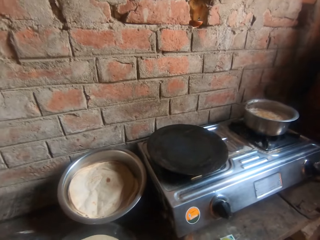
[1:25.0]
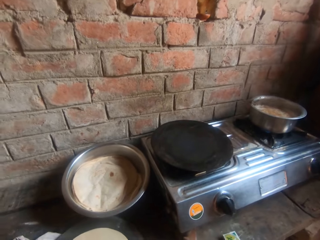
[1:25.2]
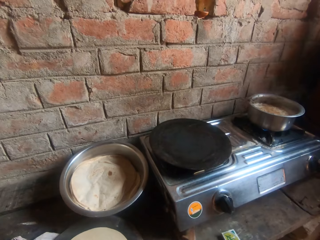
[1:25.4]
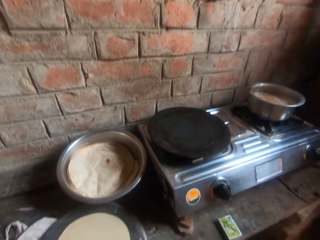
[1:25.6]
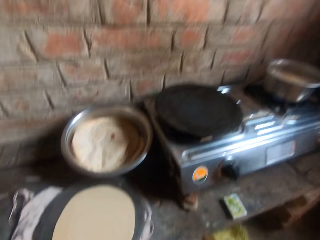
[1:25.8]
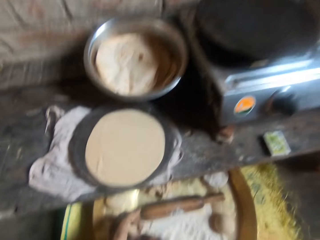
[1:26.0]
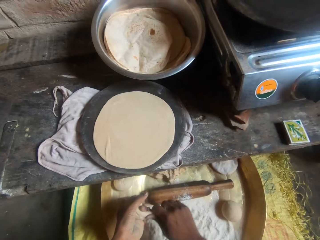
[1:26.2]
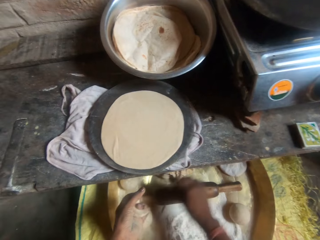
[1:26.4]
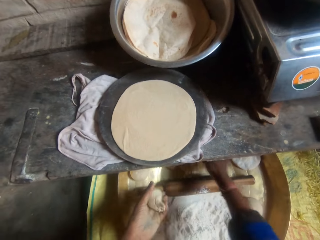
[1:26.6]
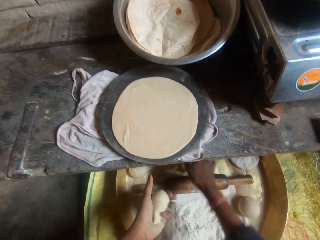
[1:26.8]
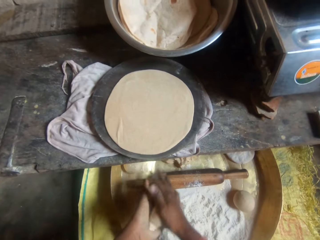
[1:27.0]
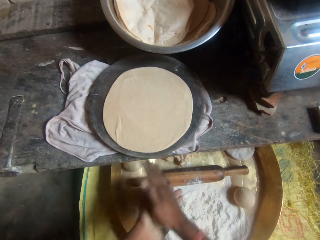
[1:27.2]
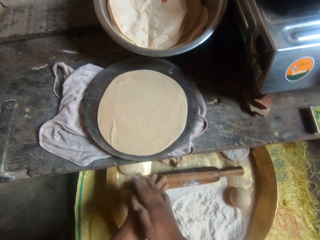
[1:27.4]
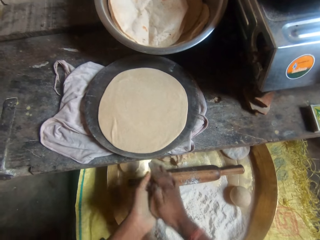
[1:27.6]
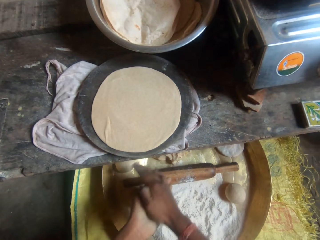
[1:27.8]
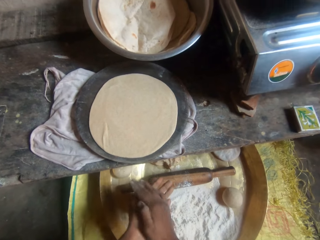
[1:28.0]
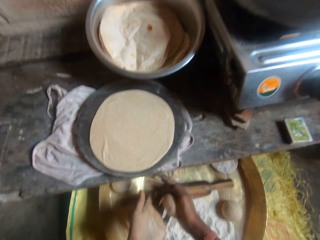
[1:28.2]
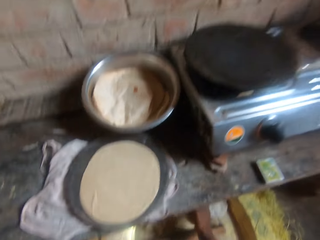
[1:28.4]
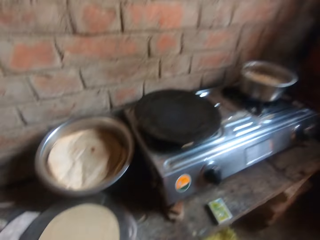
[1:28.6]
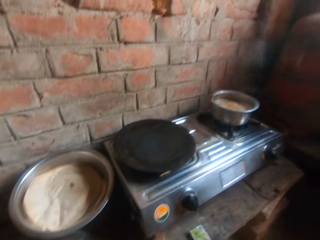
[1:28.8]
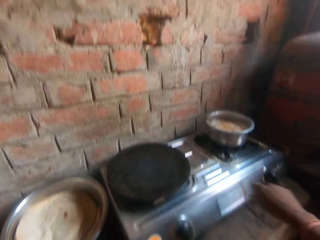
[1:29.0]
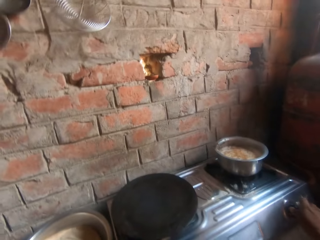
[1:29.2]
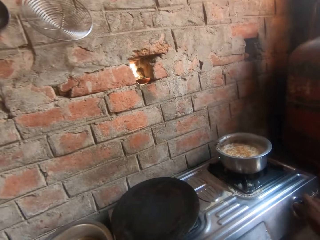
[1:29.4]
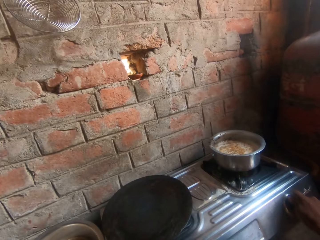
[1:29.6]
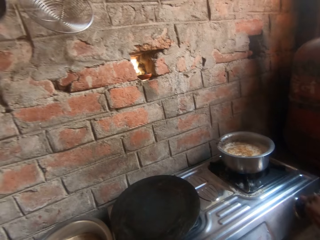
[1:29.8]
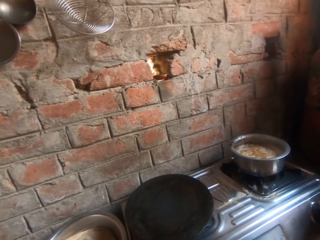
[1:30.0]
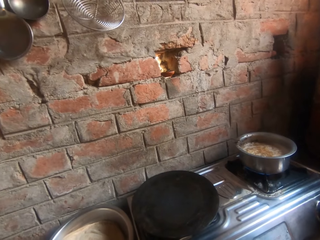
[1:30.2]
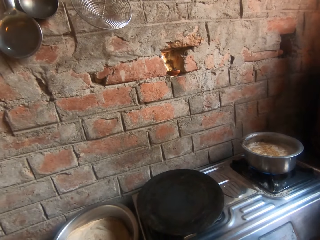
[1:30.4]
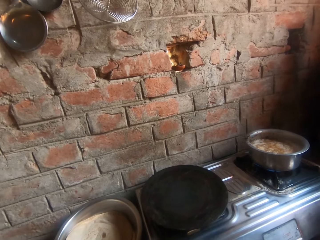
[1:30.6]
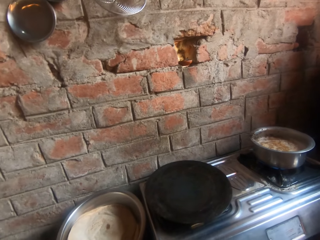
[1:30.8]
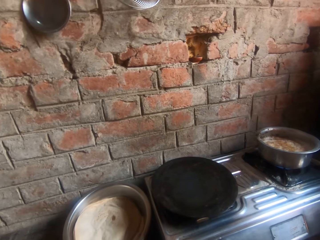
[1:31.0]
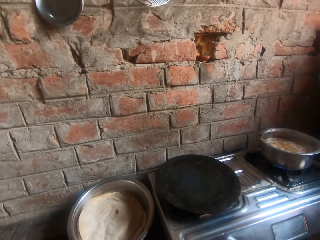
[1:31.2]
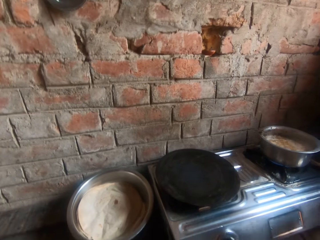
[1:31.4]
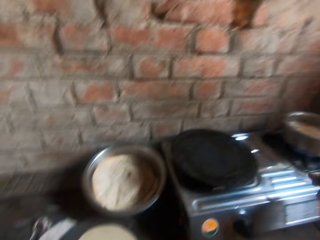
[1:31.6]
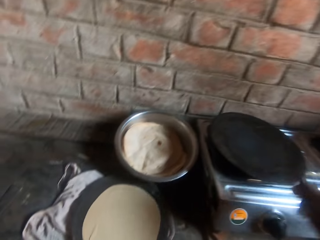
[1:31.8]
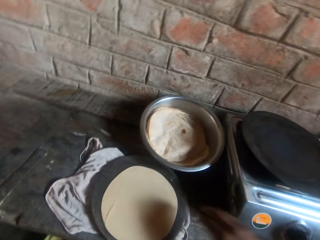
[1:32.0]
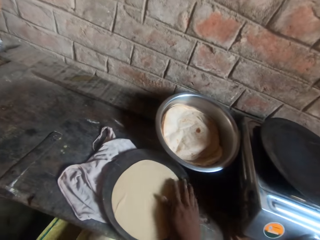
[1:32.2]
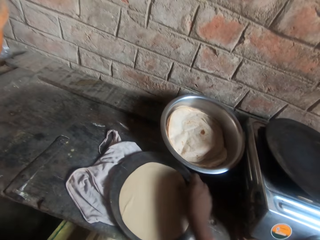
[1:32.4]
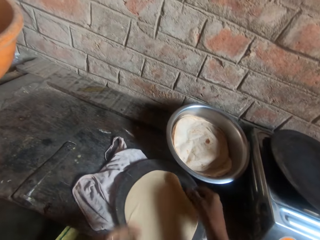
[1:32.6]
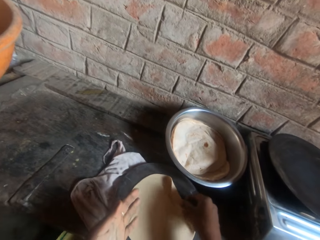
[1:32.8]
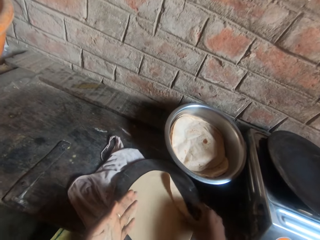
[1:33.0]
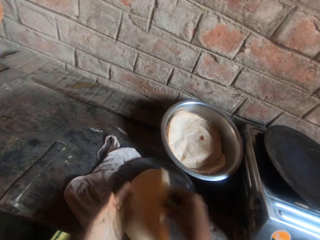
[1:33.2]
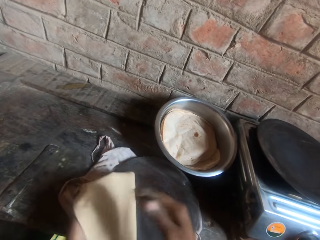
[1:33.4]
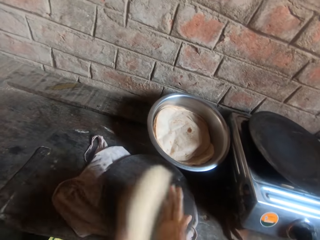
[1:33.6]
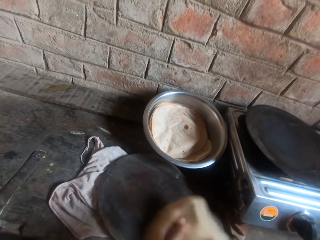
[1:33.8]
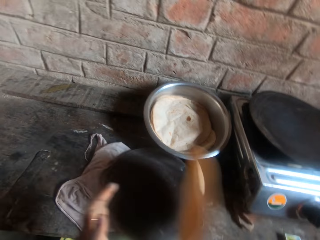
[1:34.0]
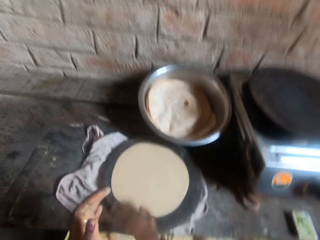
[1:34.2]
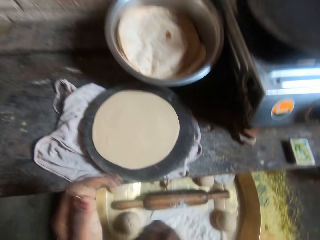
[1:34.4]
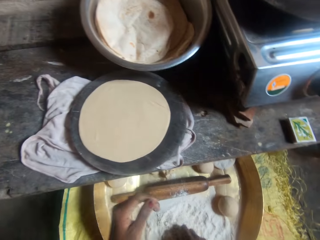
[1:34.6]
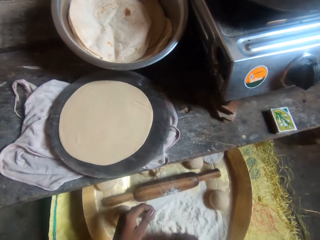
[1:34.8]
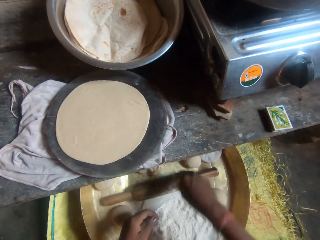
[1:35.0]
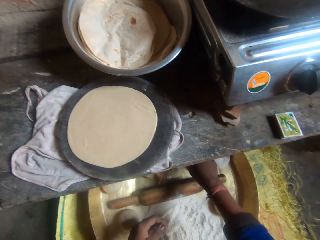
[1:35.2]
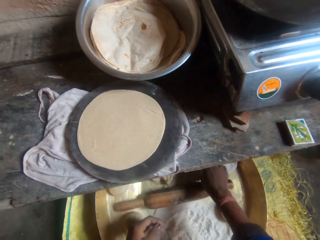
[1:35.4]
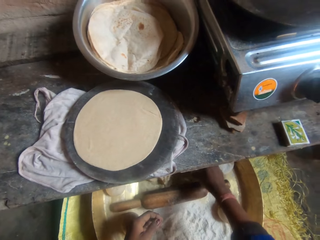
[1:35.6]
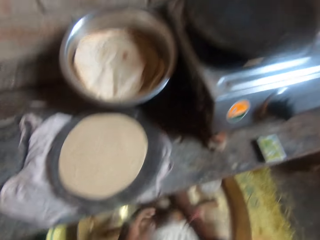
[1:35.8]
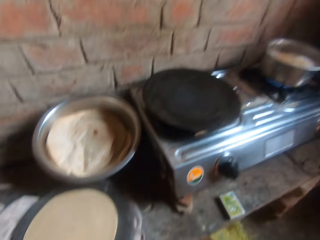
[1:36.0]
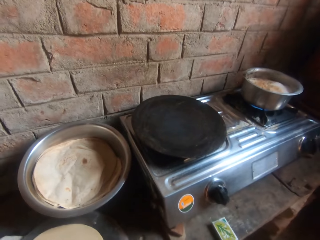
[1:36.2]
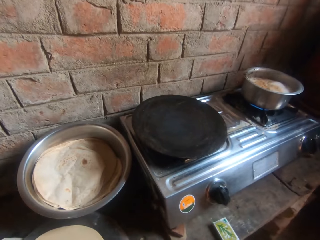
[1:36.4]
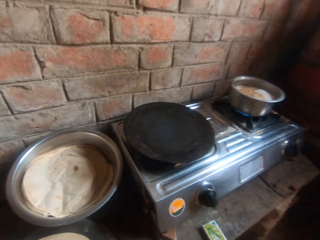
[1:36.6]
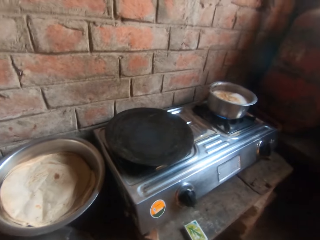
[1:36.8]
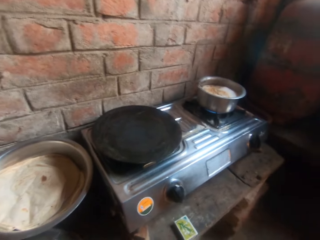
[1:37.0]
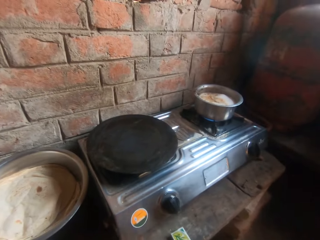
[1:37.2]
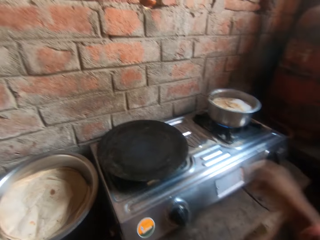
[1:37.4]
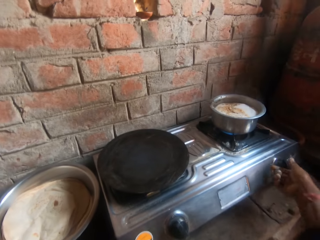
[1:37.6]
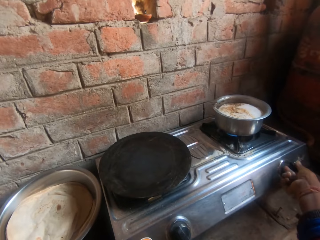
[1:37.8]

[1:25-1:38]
The camera wearer talks to a woman. She cuts the excess dough with her hand. She places the dough on the bigger piece of dough. She moves her hand towards her. She rolls the dough with both her hands. She moves her hand forward. She places the dough on the tray. She talks to the woman. She moves her hand forward. She turns the knob on the gas cooker. She stares at the flat pan. She talks to the woman. She picks up the flat bread. She moves the dough around her hands. She places the dough on the rolling board. She lowers her hands. She picks up the dough. The woman talks to the camera wearer. The camera wearer stares at the flat pan.

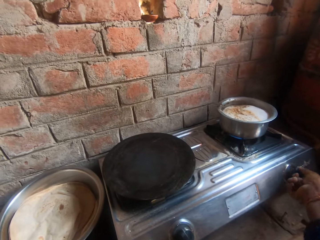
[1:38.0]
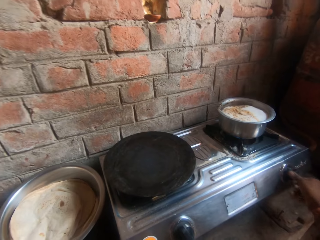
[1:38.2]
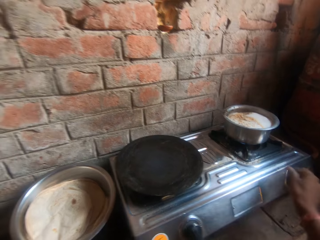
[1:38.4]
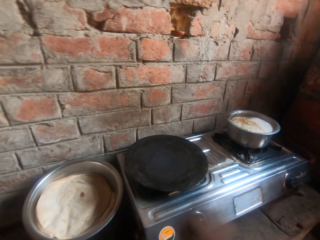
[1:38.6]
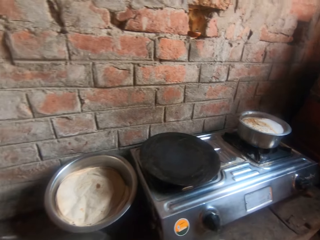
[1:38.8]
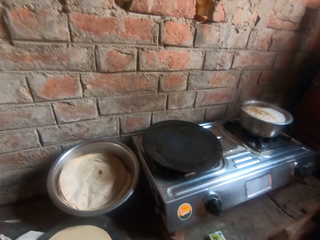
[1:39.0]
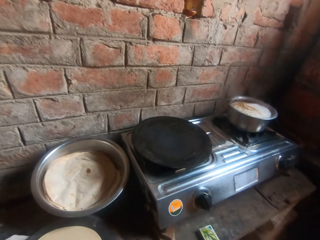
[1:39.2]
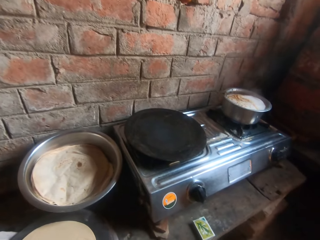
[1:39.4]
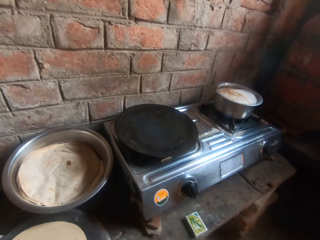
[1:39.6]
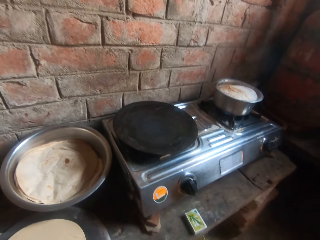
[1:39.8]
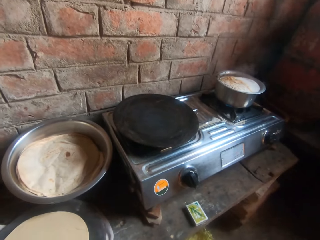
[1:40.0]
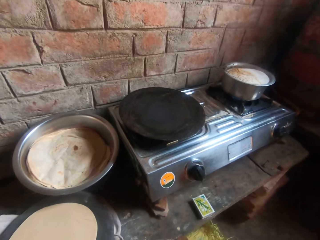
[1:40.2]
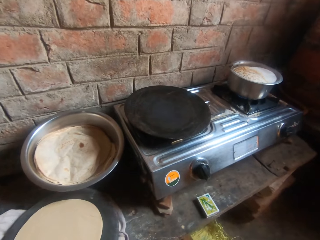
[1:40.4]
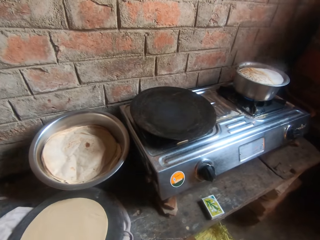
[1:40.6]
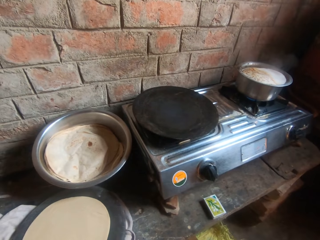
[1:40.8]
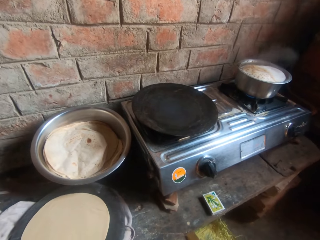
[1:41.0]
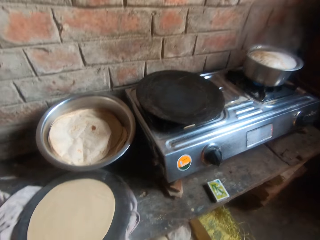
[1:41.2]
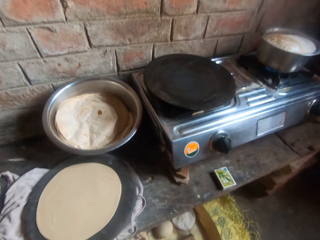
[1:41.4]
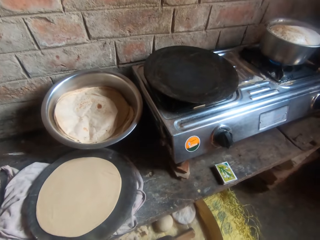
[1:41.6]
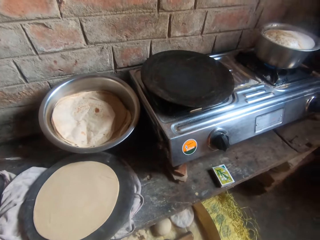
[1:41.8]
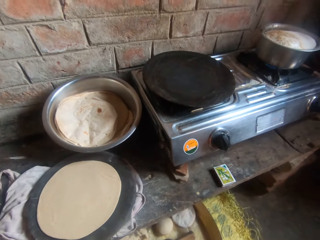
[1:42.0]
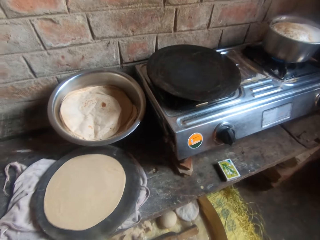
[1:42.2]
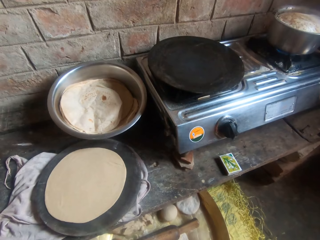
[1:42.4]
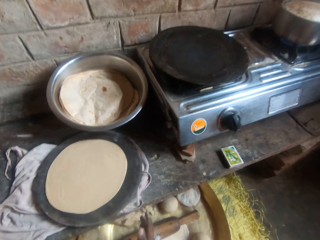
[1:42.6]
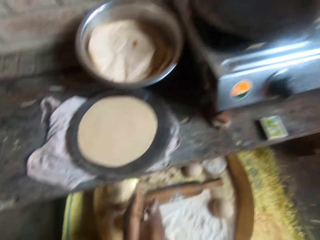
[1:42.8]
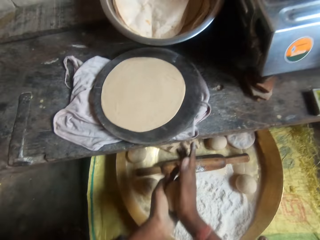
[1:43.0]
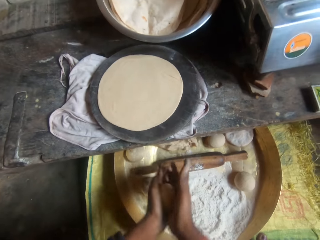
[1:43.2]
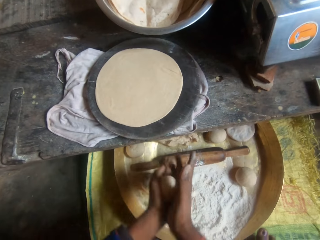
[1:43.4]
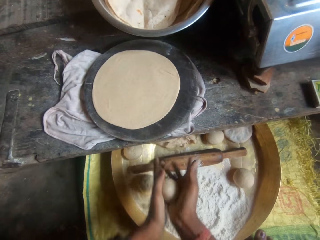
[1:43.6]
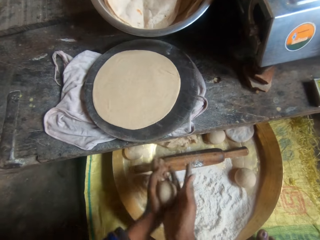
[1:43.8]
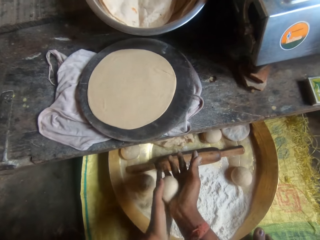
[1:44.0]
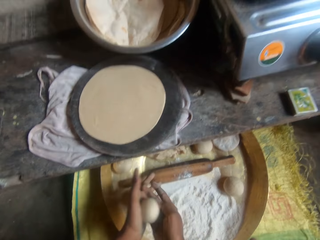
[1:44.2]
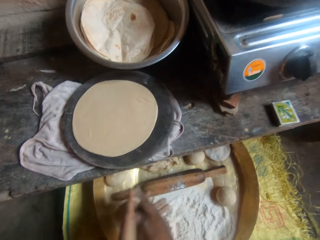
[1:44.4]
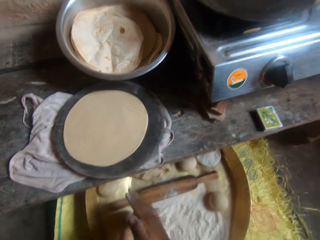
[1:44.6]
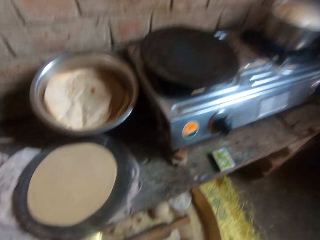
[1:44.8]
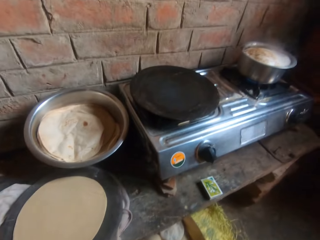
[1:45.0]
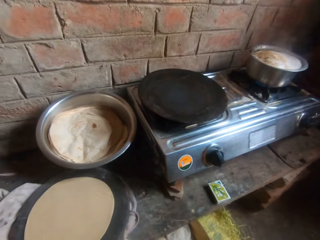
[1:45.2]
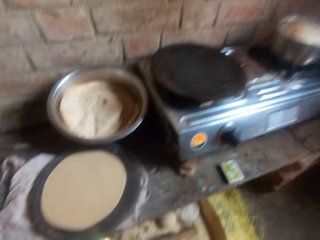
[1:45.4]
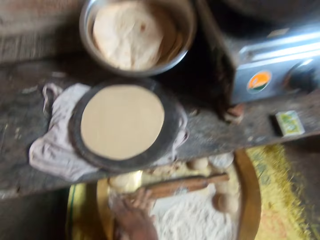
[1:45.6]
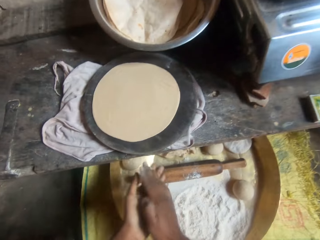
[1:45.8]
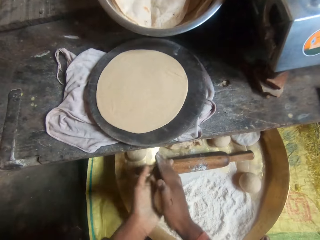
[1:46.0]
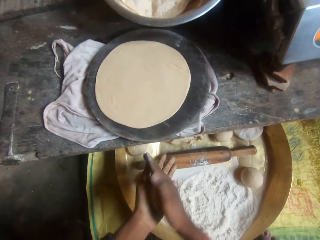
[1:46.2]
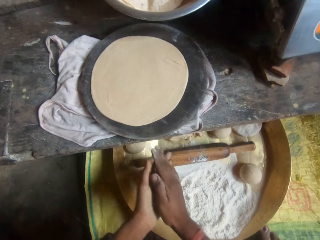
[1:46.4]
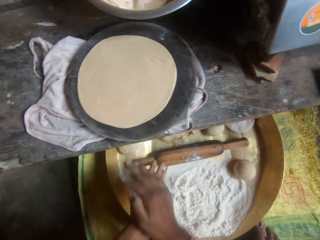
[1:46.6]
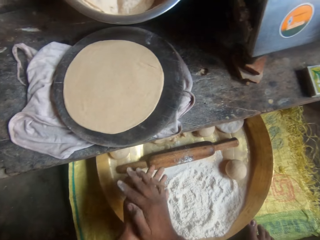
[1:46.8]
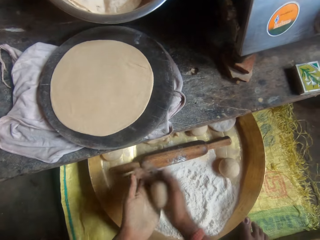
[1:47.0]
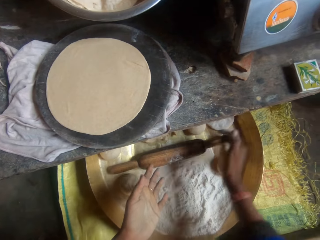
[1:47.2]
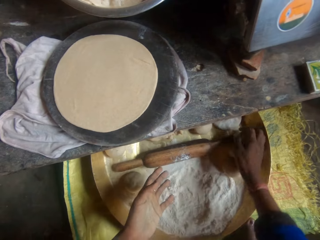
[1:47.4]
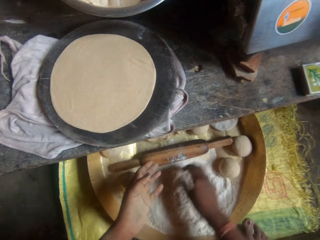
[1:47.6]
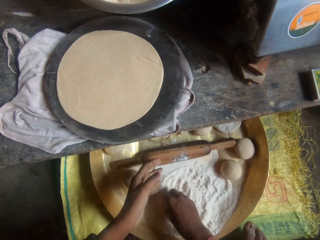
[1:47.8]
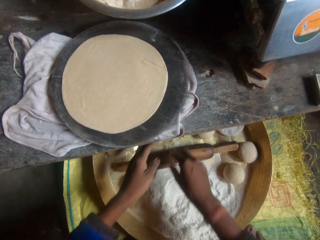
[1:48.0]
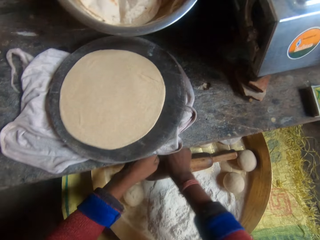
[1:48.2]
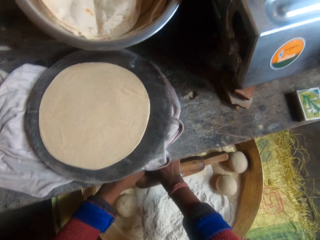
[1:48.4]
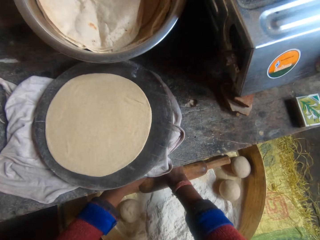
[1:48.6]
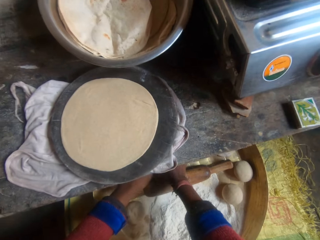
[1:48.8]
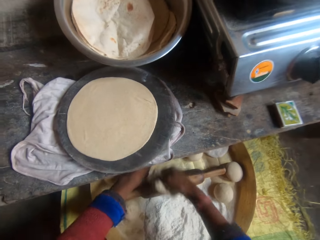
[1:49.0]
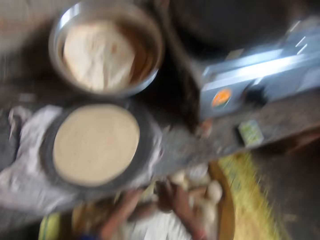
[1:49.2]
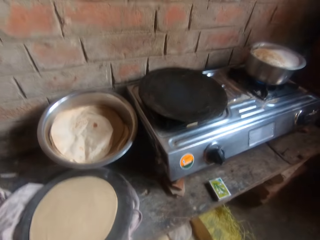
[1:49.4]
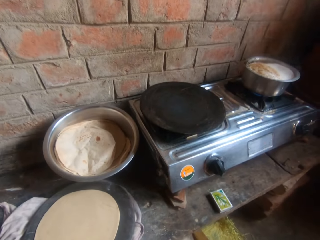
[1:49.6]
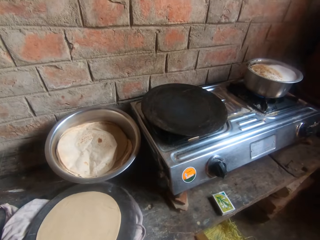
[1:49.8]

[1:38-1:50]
The camera wearer moves her hand forward. They turn the knob on the gas cooker. They talk to a woman. They move her hand towards her. They stare at the flat pan. They roll the dough with her hands. They knead another dough from the bucket with his hands. They talk to the woman. They roll the dough with her hands. They move her hand forward. They place the dough on the tray. They move her hand towards her. They place her hand on the flour. They move her hands forward. They cut the dough with her hands. They knead dough from the bucket with his hands. They stare at the flat pan.
